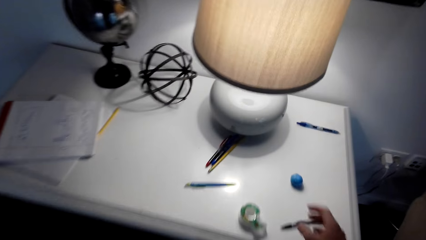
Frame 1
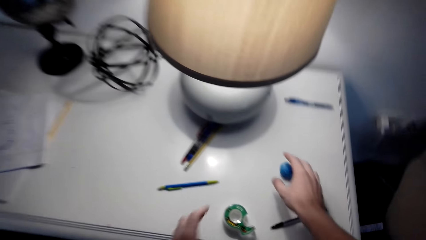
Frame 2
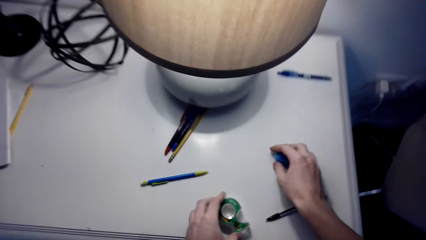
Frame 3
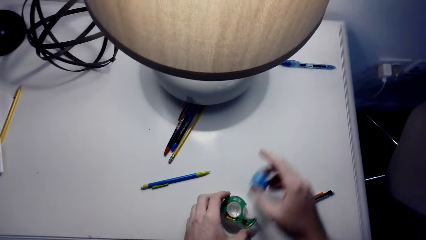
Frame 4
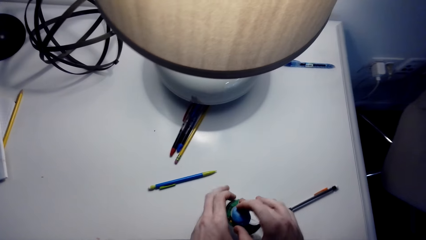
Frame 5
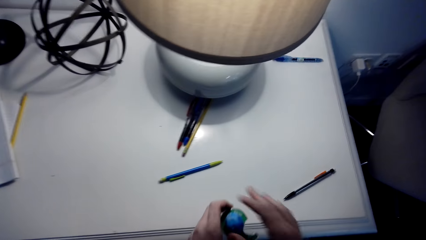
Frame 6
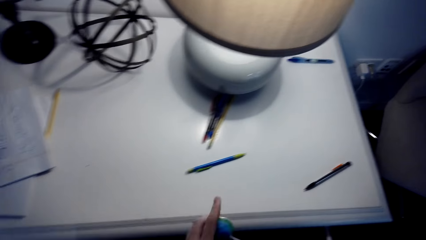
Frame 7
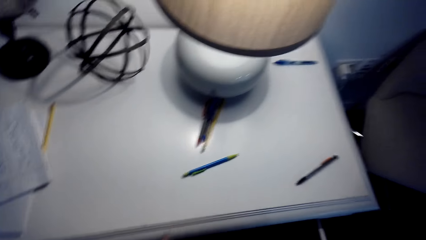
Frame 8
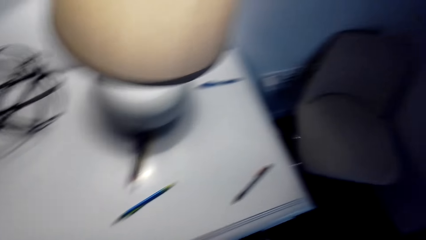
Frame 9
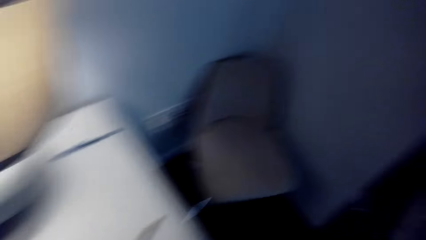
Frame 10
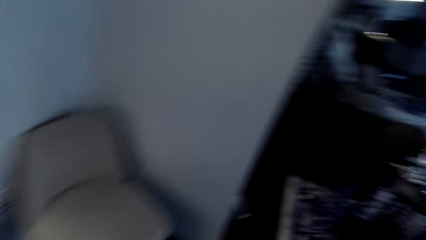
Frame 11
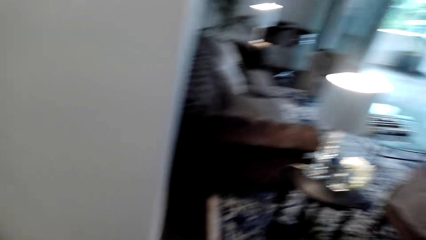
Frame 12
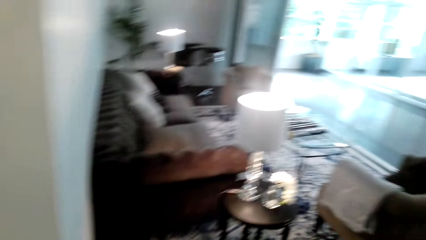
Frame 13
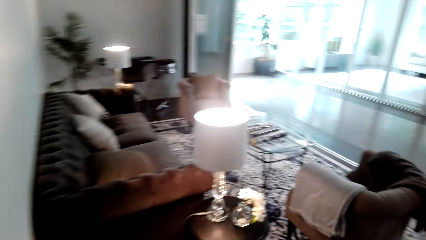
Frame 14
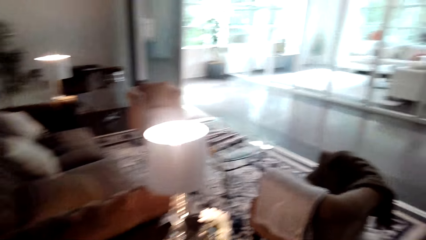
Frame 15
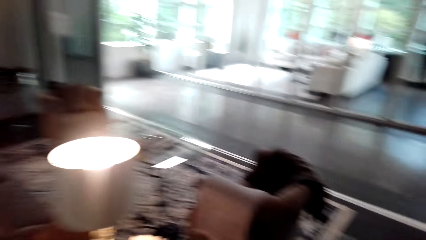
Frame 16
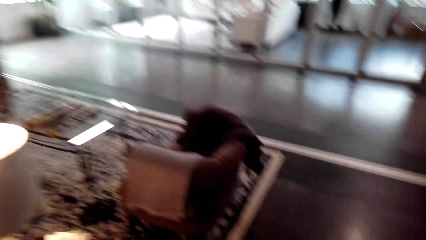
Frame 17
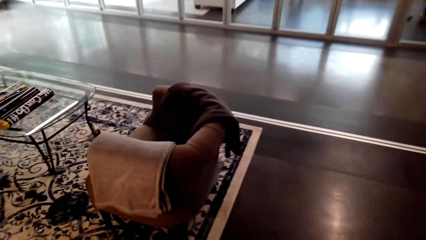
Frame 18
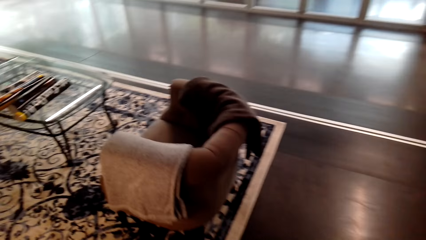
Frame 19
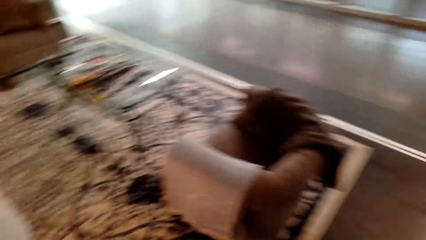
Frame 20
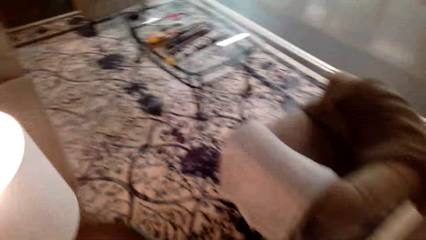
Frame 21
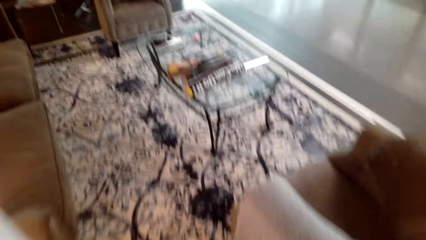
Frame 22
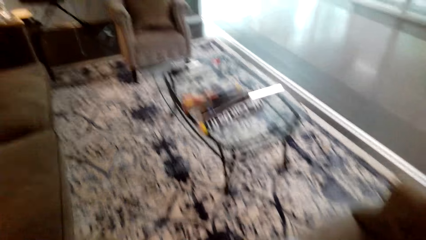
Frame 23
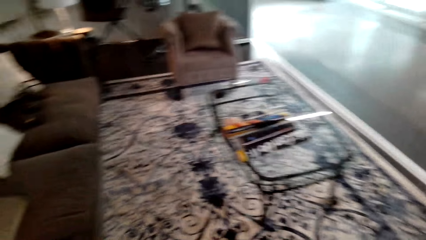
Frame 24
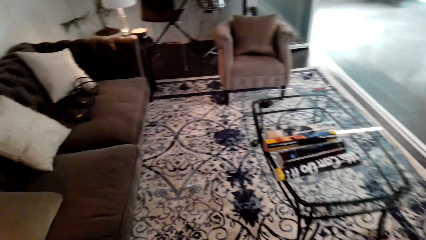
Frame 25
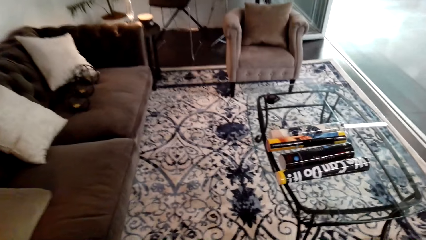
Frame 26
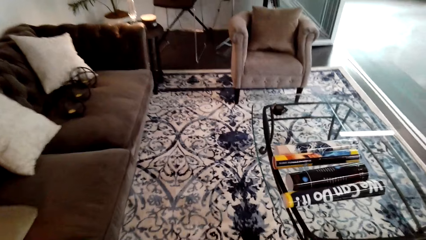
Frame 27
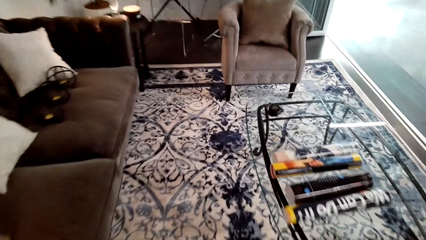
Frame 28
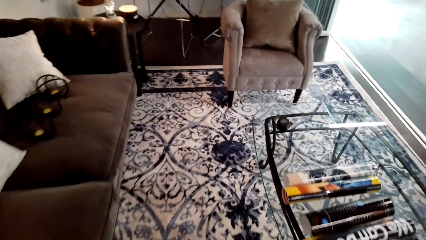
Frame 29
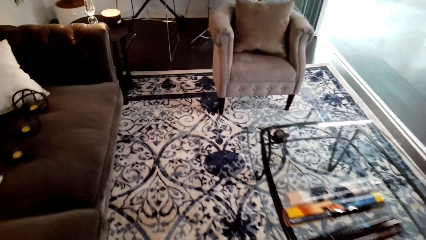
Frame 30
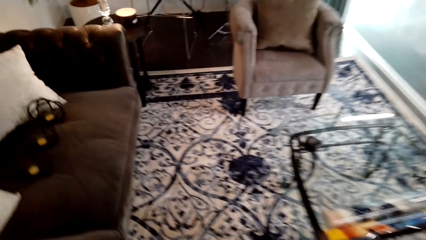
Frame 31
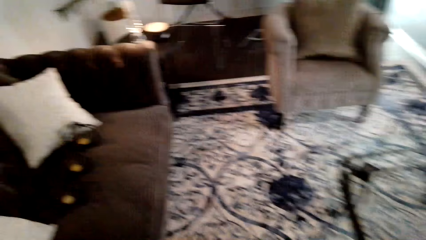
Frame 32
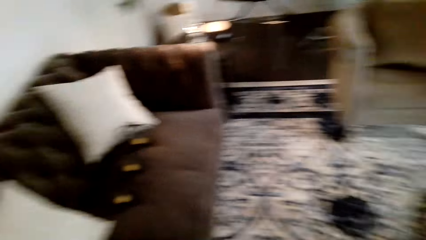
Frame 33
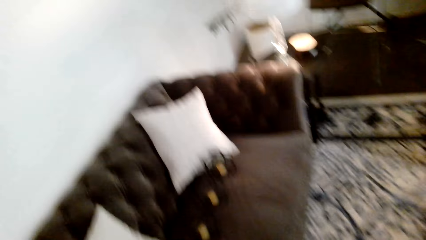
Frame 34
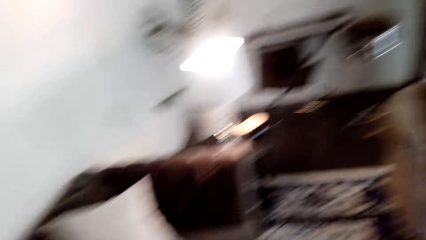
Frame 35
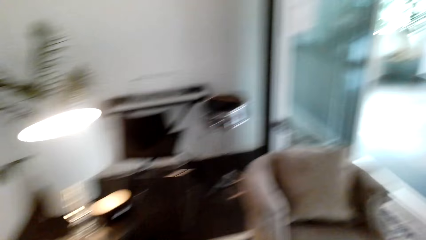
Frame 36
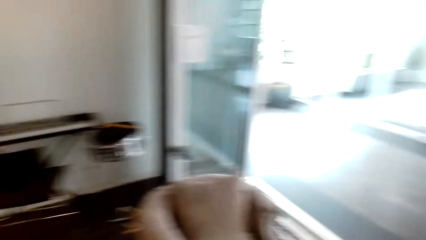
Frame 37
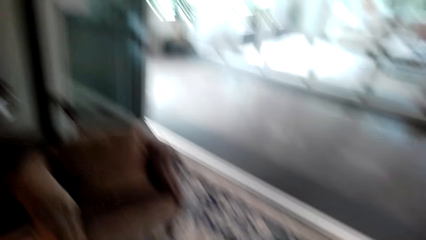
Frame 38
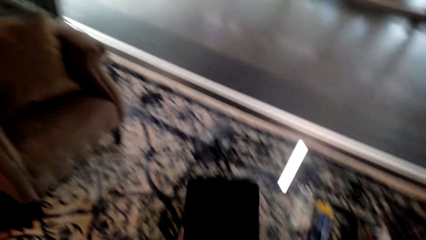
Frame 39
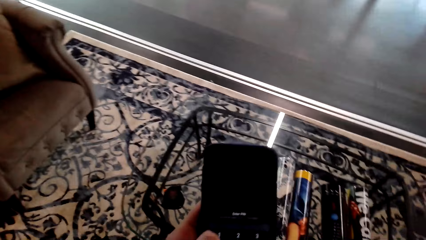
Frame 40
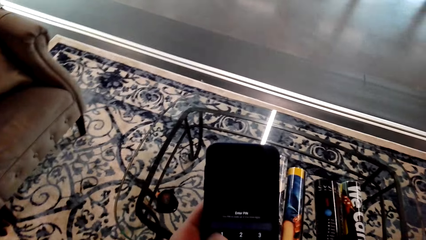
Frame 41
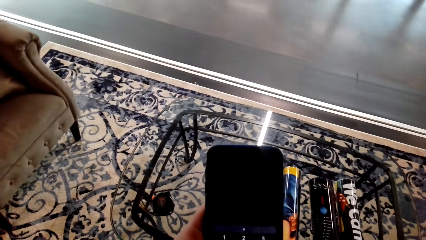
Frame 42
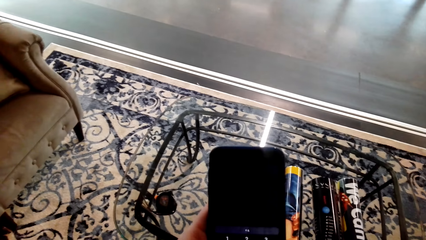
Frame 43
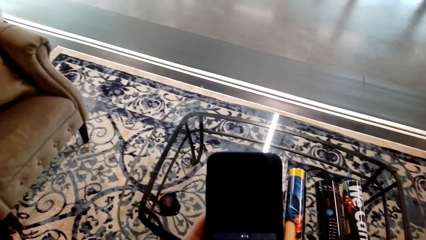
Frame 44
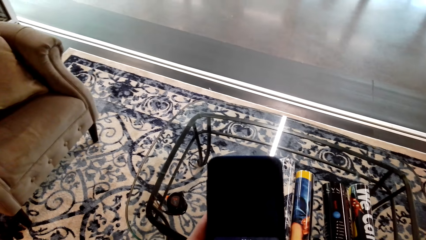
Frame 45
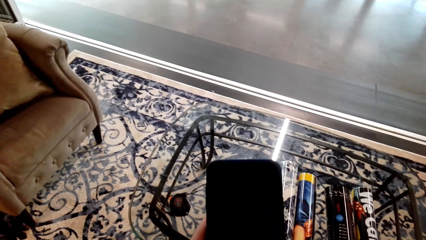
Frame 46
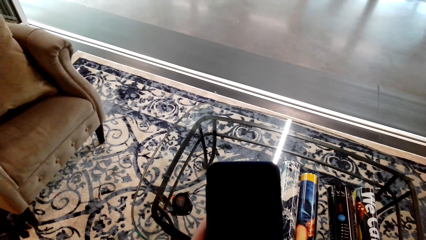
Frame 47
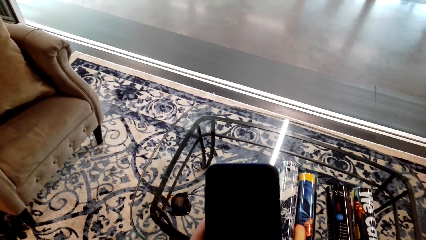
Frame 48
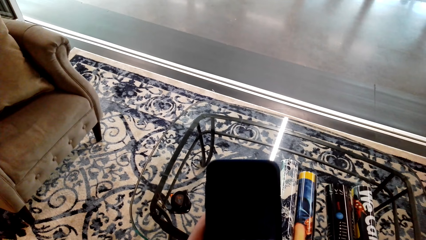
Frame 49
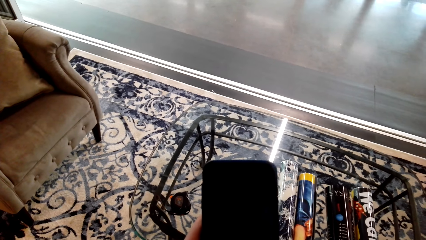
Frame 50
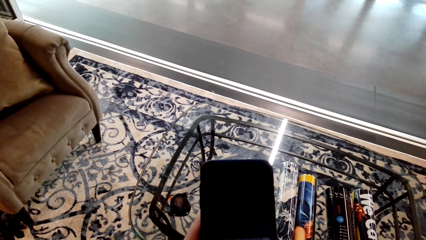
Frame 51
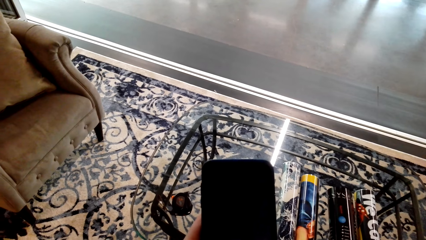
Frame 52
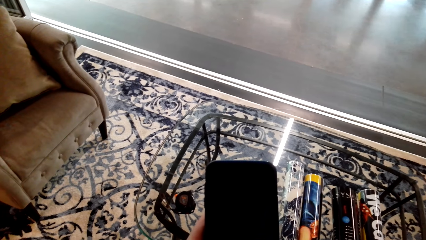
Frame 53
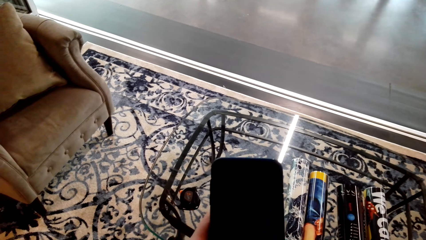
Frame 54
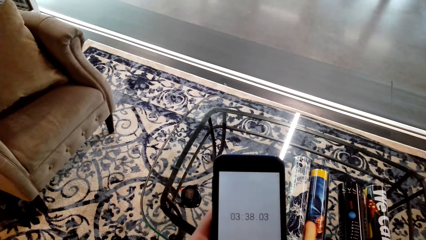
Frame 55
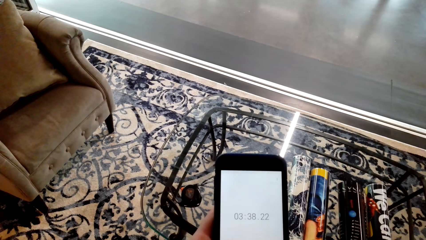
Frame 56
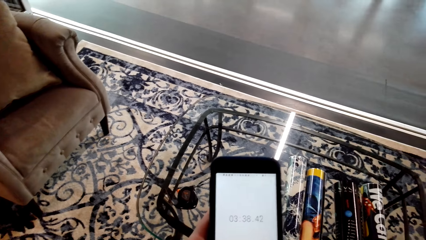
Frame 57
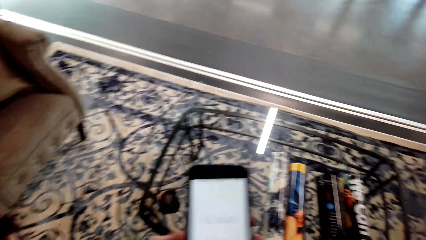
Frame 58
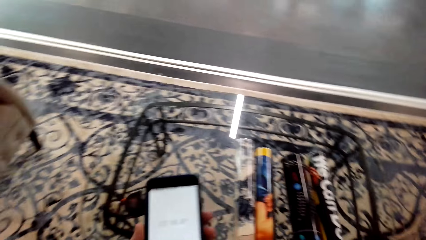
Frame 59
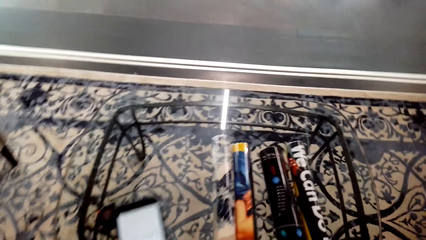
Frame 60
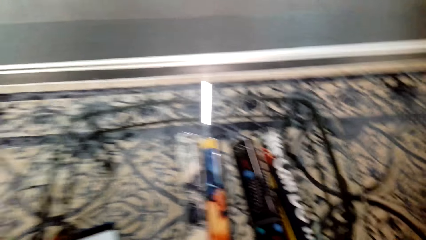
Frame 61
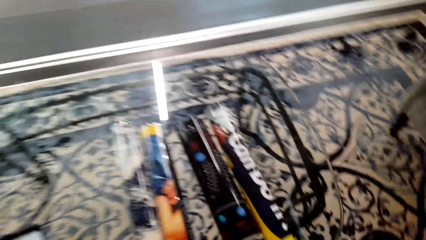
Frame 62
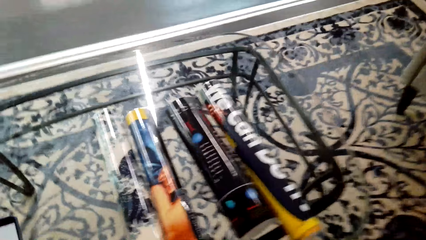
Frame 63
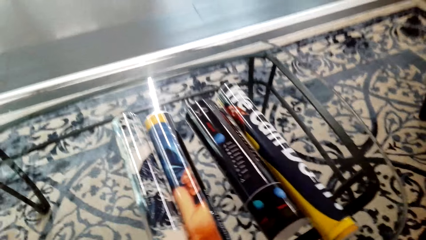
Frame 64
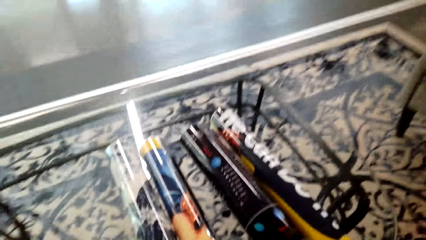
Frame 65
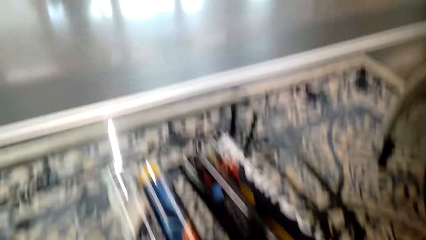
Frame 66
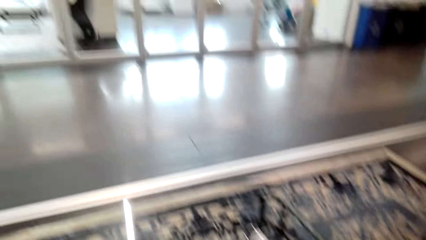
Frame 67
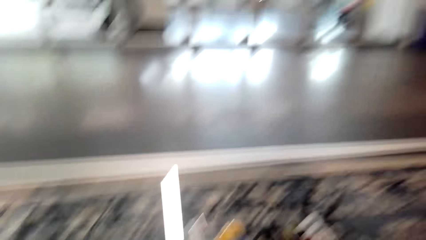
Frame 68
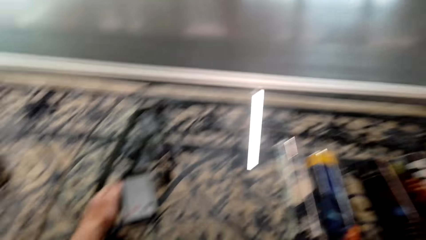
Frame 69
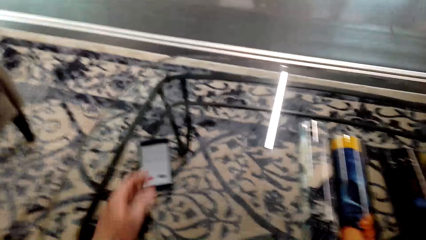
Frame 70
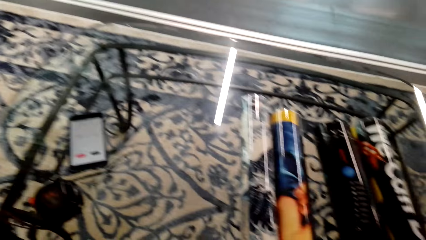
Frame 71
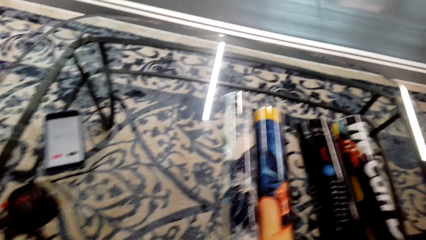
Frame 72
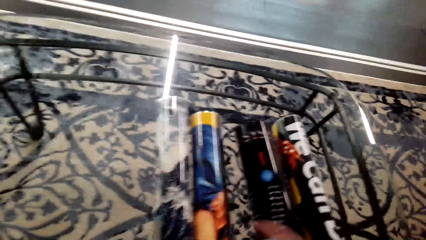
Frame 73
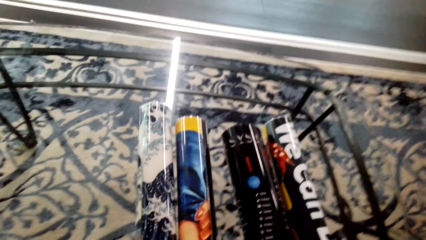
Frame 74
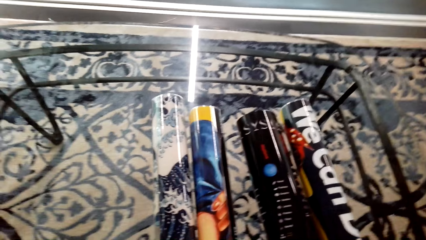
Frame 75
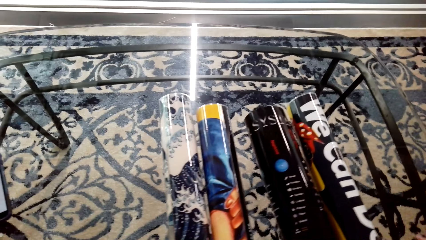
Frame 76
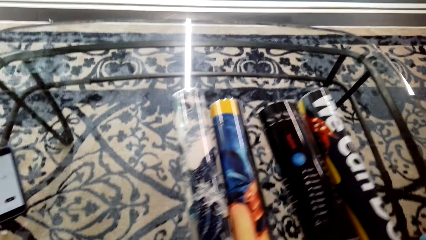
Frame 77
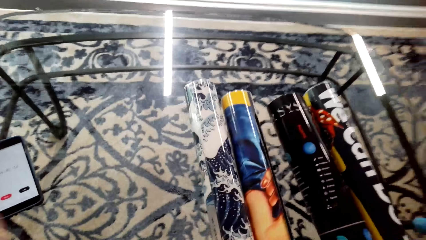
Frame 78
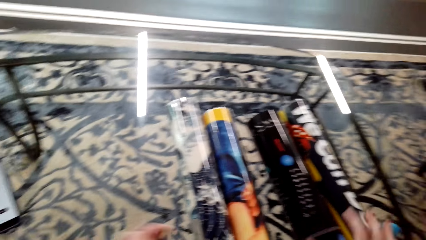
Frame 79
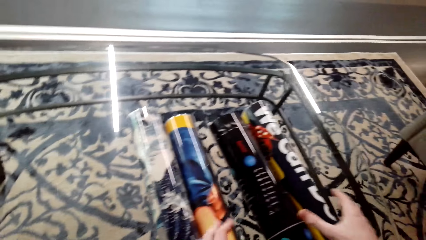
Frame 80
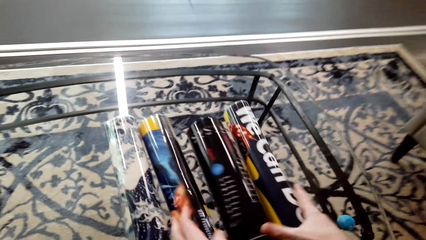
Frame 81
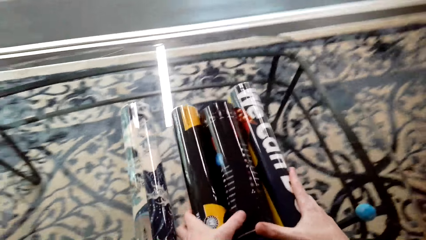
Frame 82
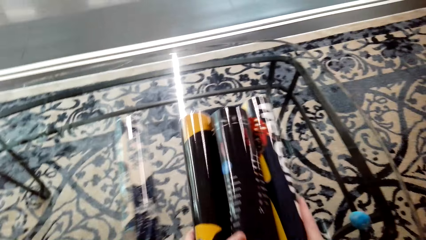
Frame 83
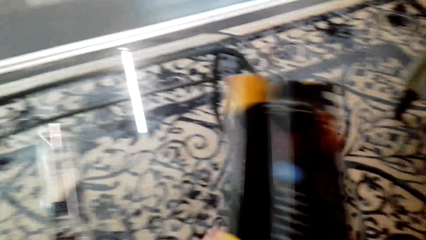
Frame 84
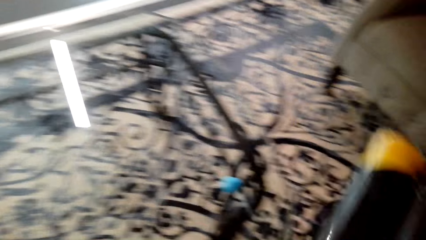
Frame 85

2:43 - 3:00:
The camera wearer picks up the sail tape on the table and picks up the sticker on the table. They close the drawer. They look around and walk towards the table. They look at the phone, stop at the table and use the phone. They put the phone on the table. They pick up the portrait art paper on the table.
